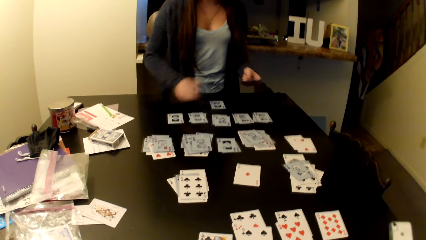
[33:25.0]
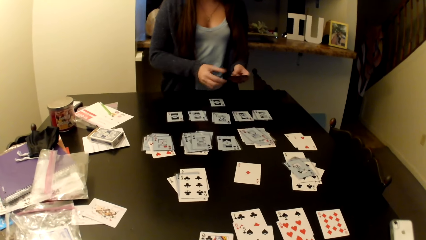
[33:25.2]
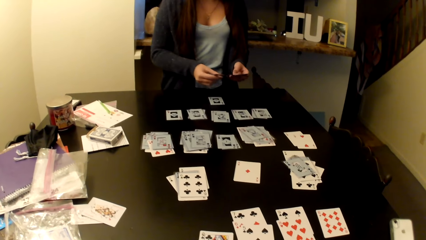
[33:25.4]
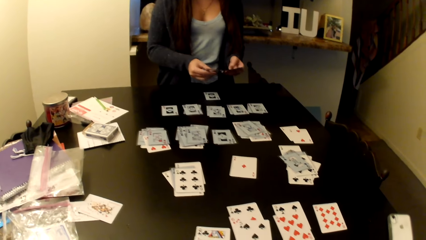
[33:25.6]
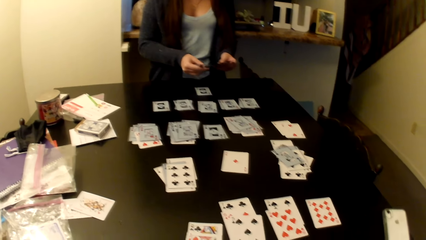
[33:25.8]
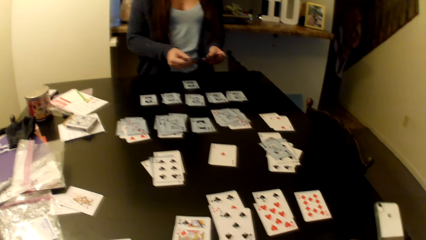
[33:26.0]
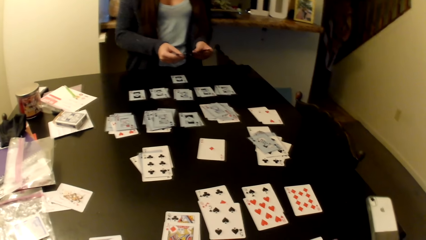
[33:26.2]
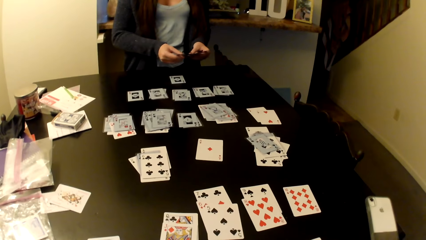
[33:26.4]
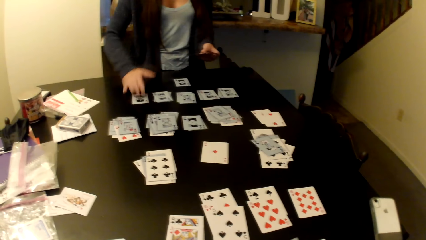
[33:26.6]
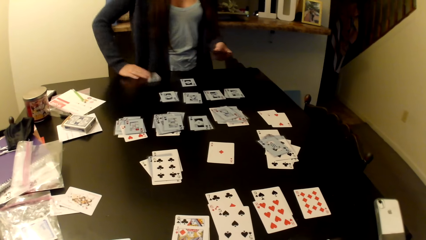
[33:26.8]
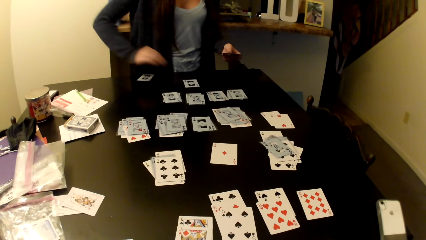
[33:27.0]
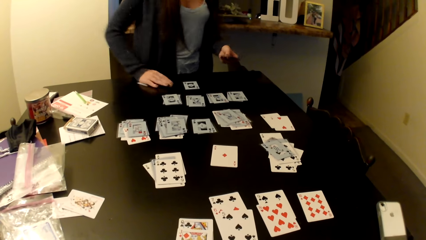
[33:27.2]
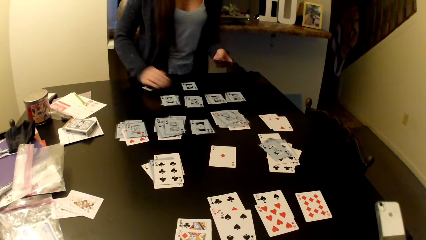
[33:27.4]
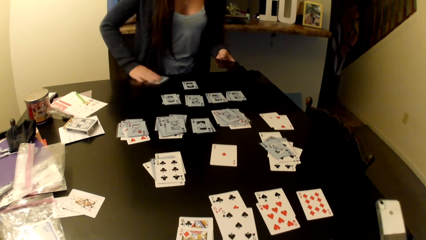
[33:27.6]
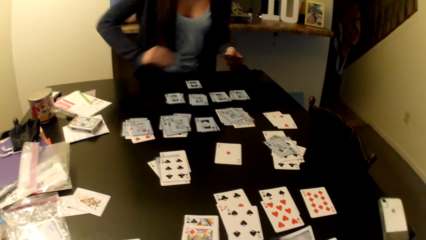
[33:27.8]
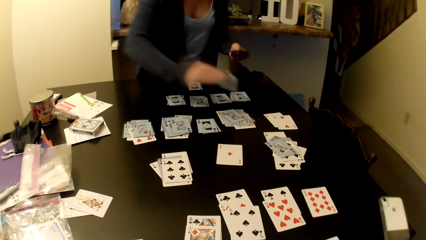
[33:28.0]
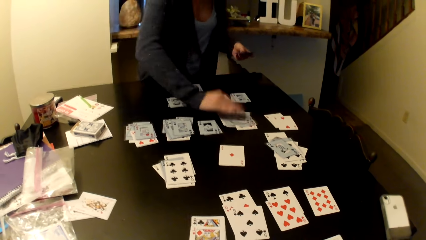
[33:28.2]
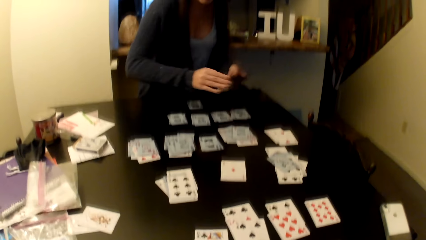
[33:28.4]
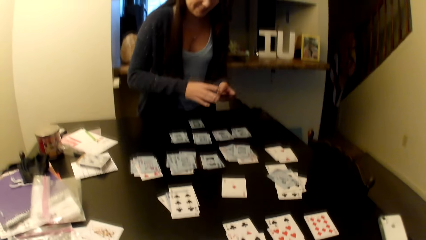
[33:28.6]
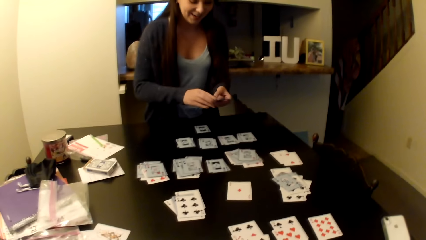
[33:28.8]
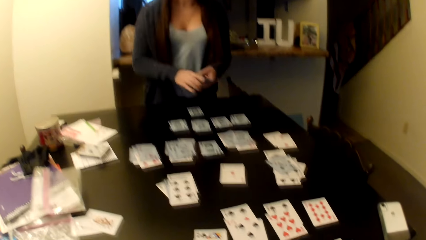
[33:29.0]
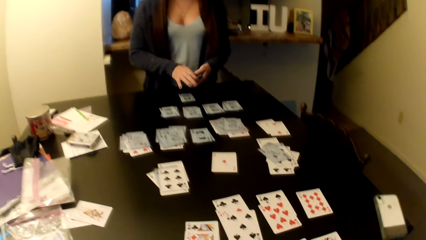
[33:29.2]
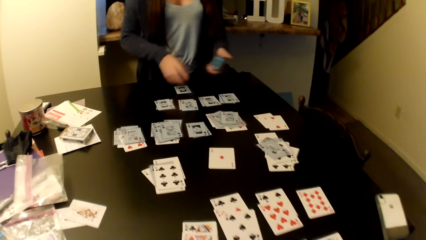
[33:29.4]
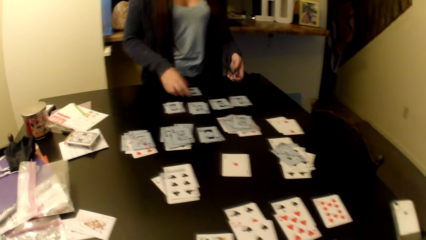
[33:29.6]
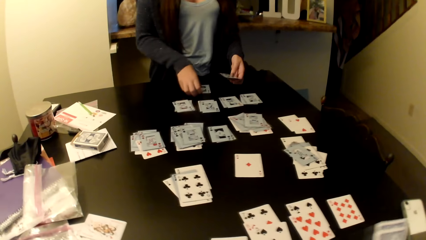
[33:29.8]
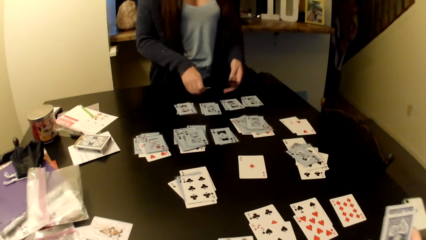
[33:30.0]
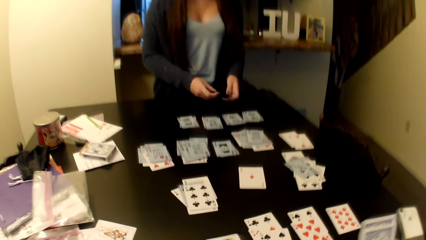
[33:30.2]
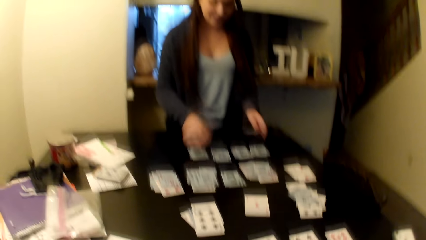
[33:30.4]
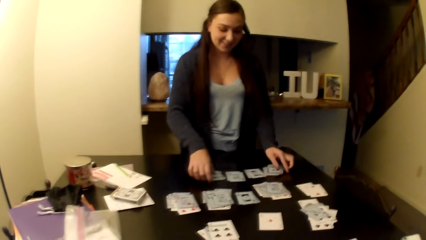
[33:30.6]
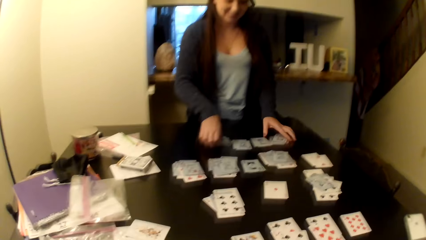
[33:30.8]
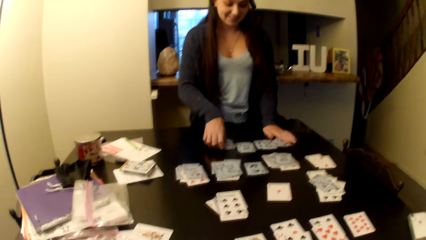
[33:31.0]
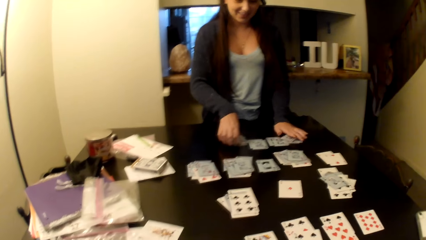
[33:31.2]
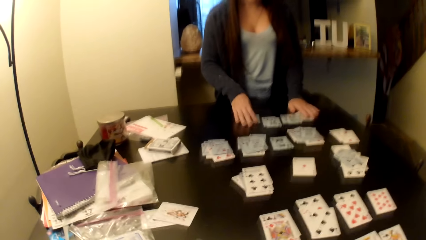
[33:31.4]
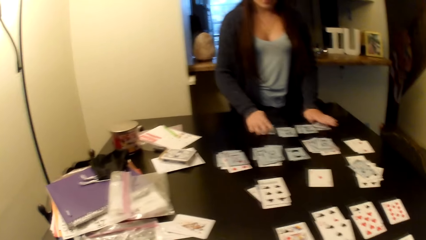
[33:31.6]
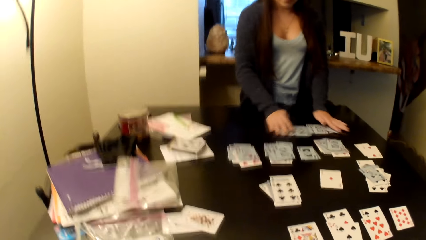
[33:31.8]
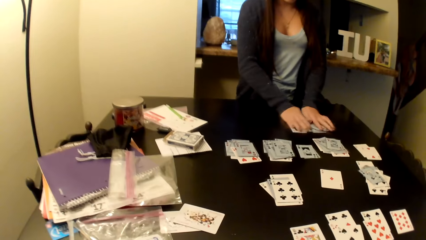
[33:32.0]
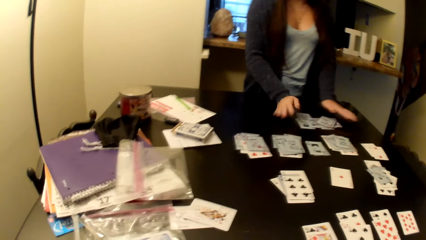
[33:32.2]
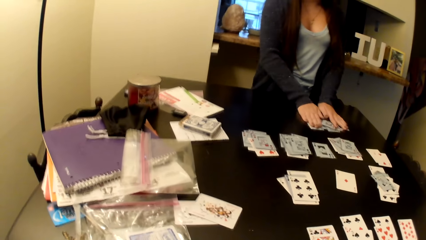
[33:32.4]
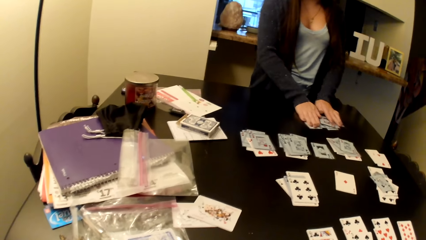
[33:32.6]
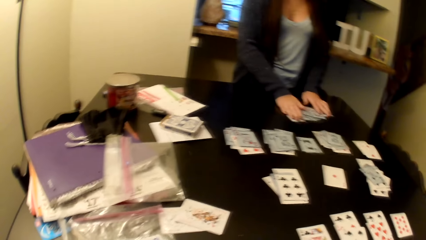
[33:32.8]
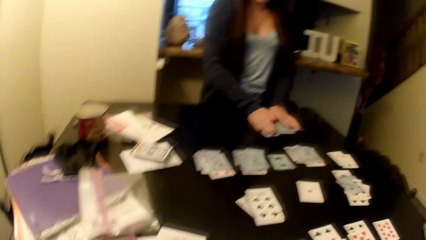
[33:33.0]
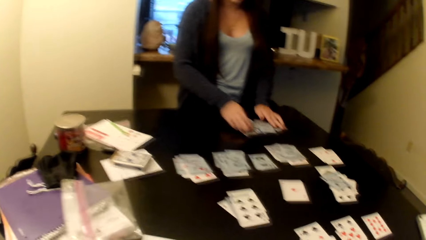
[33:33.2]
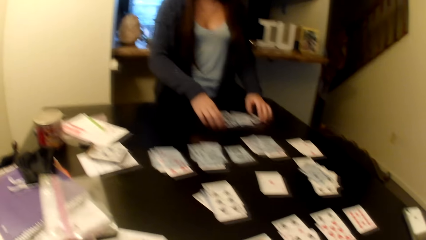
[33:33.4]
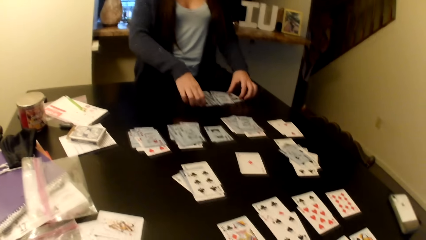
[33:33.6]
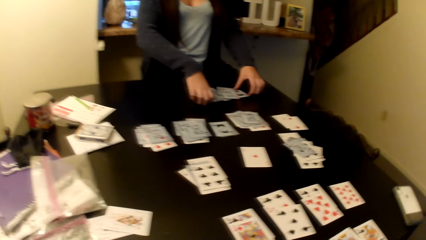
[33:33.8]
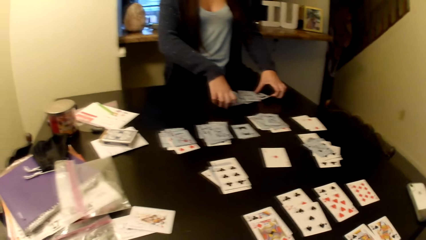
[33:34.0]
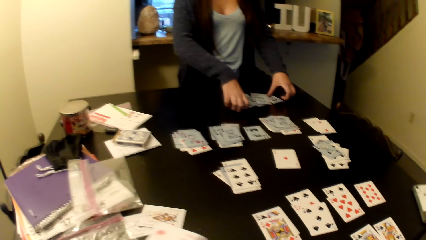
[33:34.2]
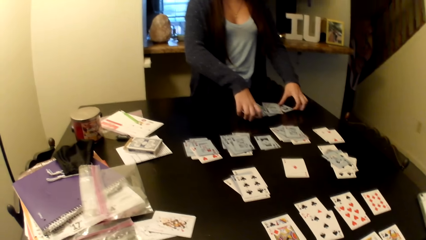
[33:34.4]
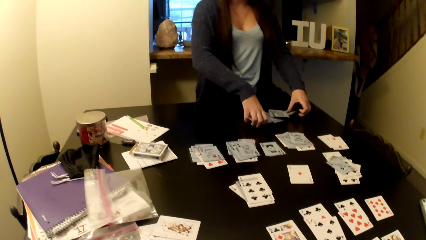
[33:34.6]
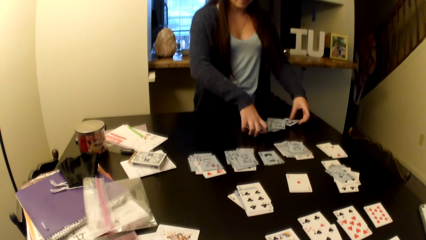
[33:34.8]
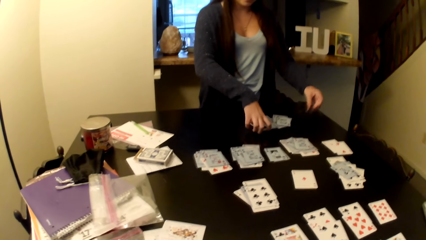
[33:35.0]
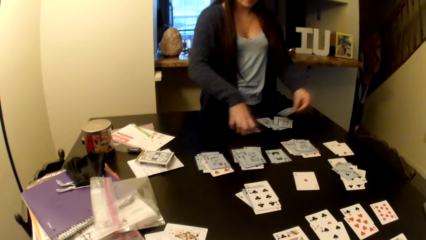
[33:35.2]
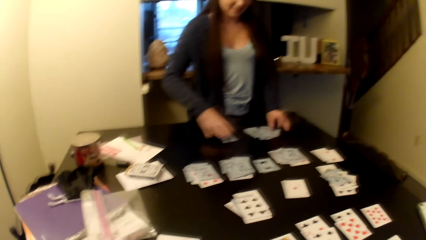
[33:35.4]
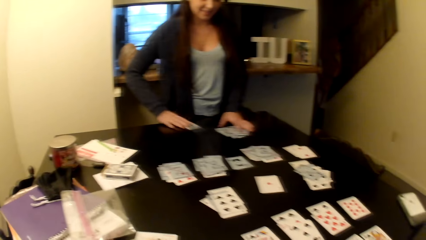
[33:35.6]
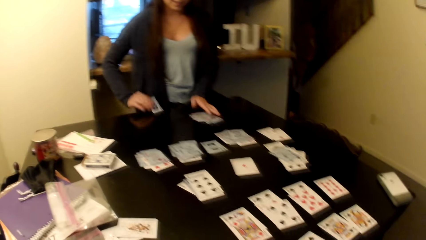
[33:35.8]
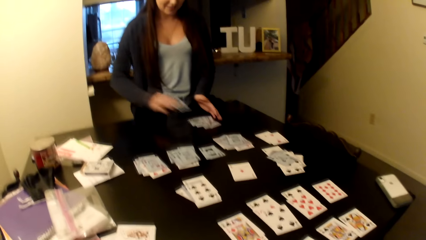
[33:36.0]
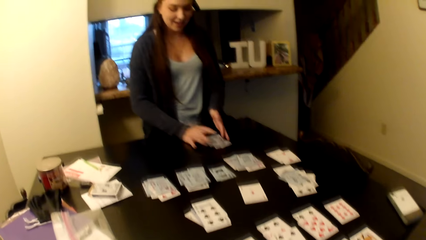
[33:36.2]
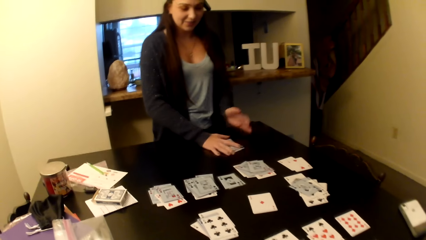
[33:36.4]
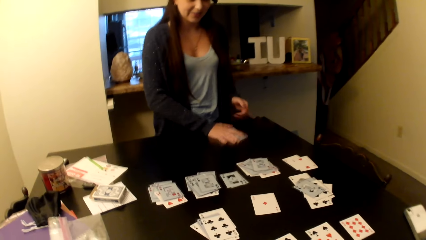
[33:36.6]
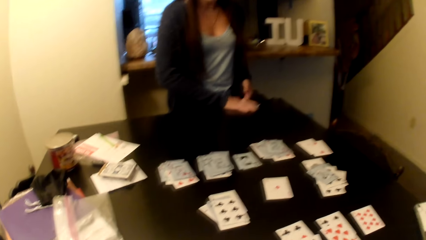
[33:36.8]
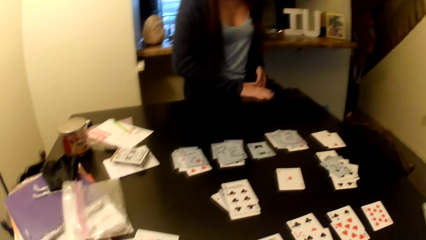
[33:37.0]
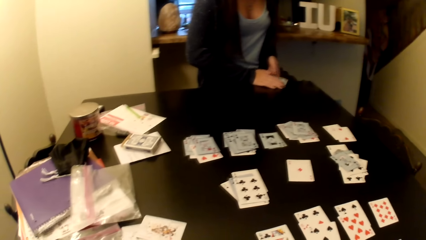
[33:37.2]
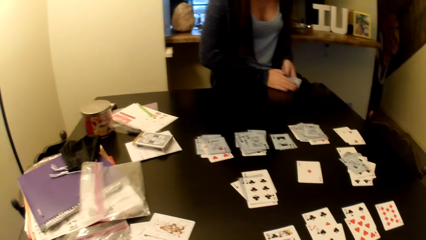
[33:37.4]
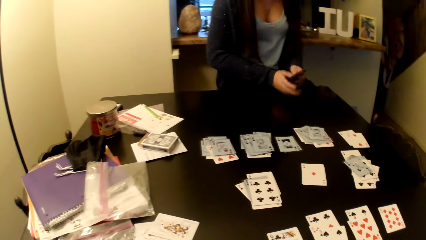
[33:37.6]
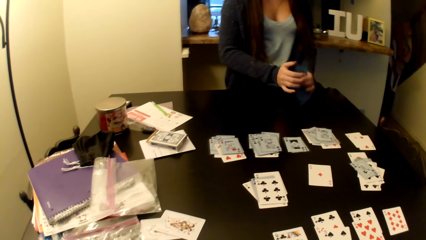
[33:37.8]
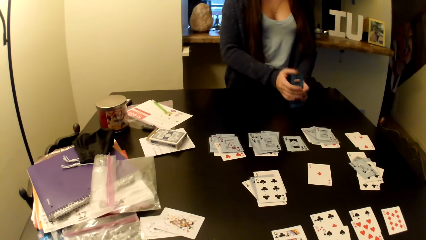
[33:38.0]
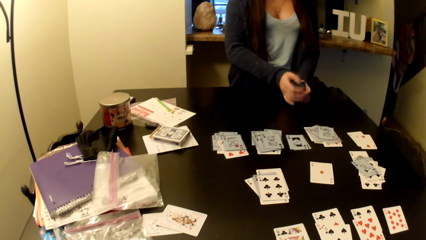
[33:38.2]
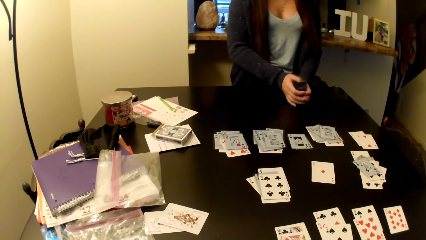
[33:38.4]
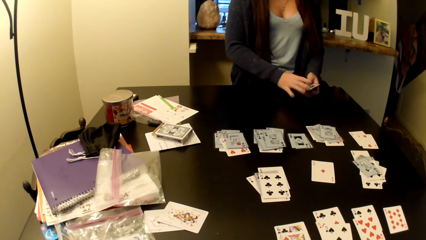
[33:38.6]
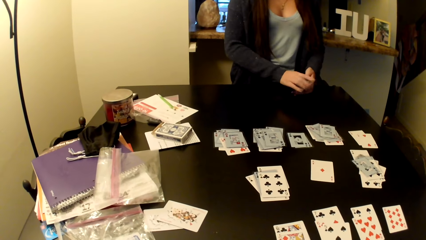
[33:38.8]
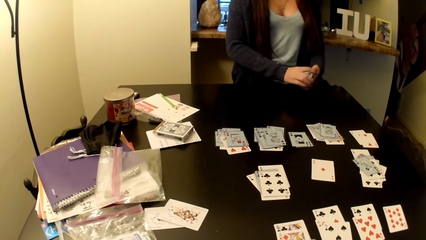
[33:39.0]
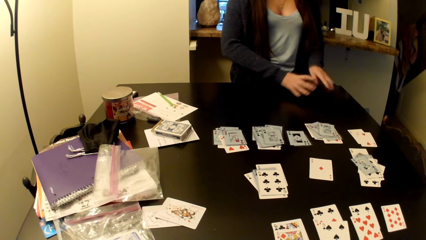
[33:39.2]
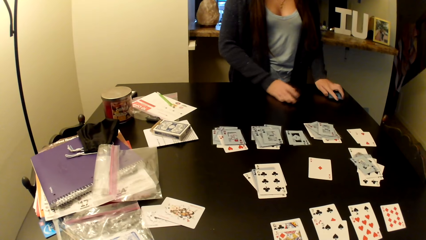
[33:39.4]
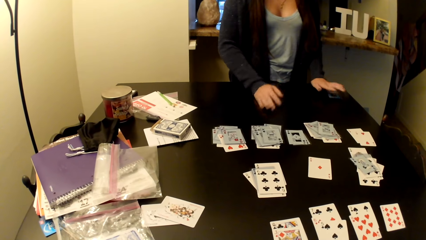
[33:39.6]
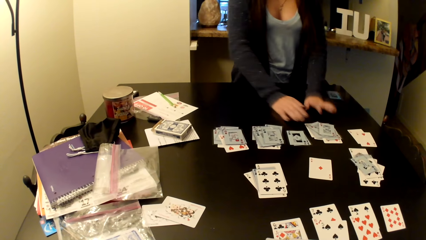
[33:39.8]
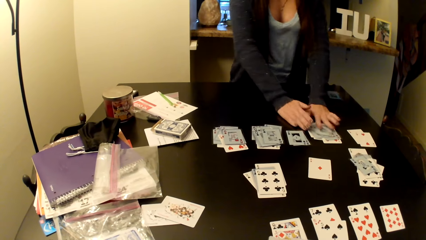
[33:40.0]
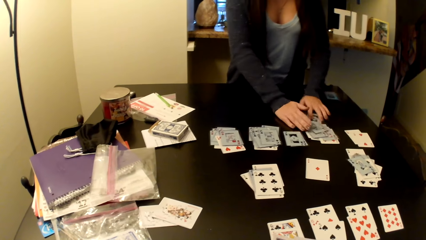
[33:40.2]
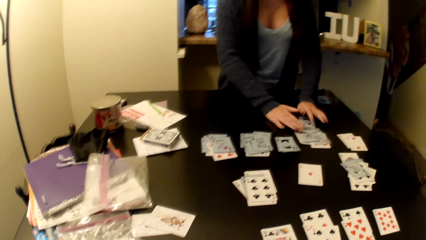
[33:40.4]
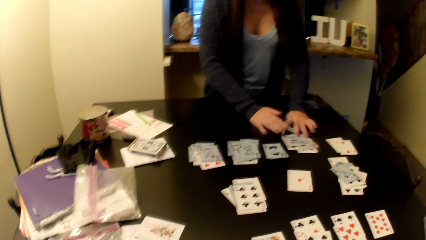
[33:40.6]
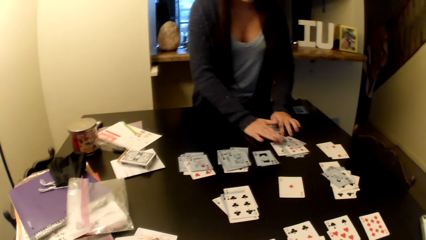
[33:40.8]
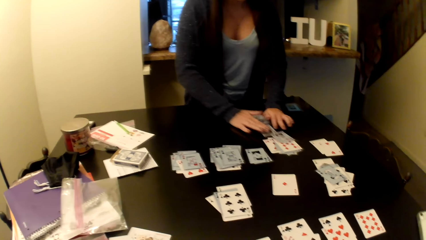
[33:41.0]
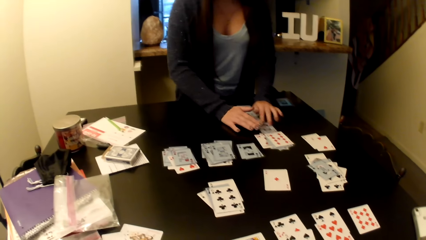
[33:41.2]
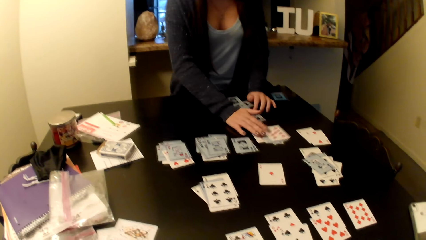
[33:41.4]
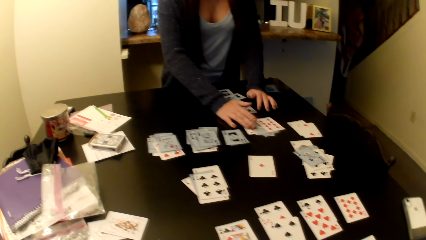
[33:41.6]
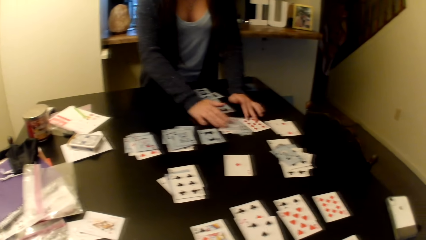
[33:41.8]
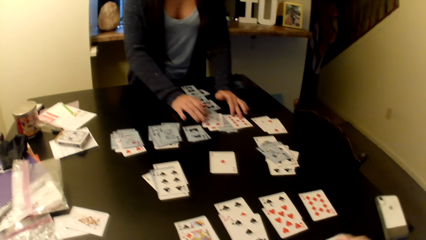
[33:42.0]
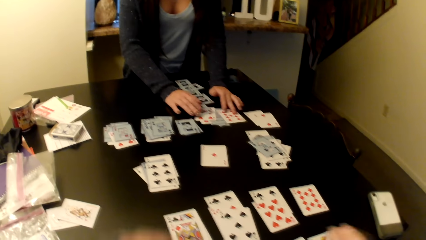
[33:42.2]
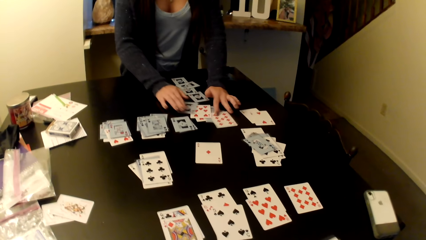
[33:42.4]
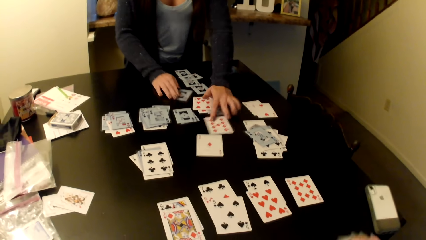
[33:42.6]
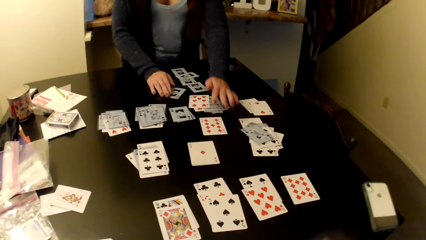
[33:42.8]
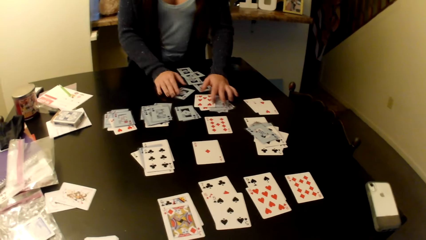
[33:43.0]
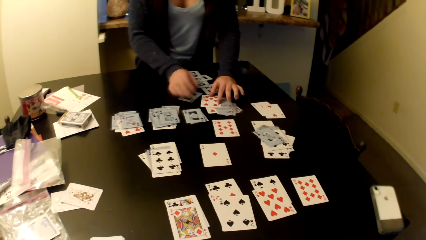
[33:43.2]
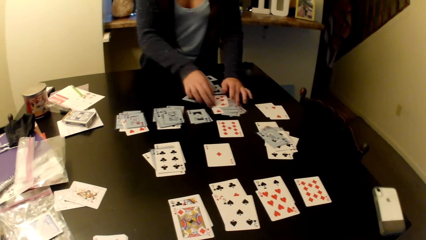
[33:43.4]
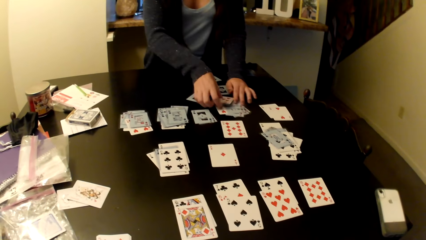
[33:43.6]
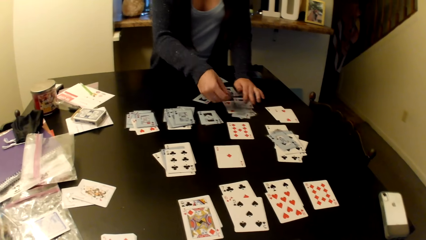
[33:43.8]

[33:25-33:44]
The camera wearer converses with the woman. The woman takes cards from the table.
